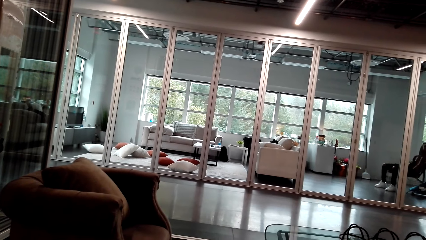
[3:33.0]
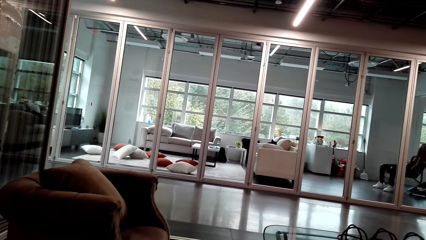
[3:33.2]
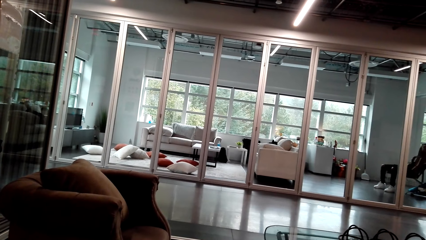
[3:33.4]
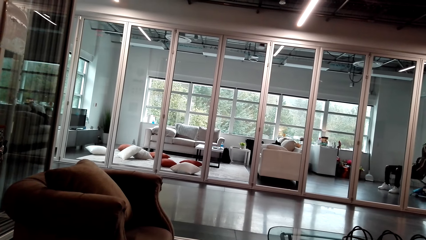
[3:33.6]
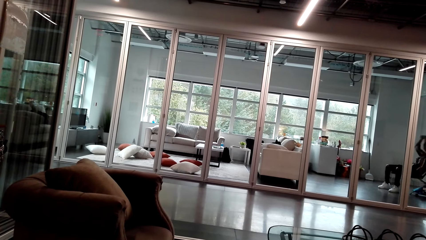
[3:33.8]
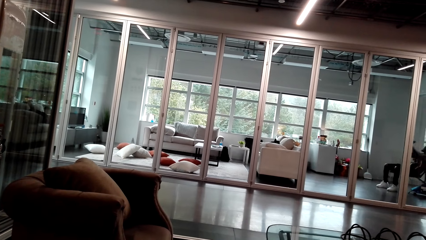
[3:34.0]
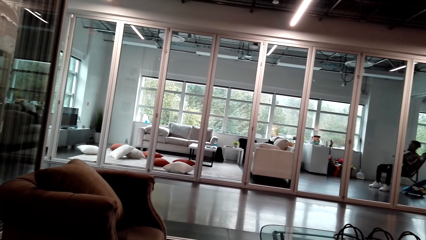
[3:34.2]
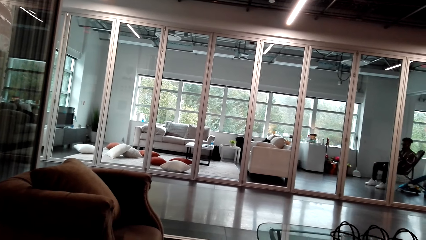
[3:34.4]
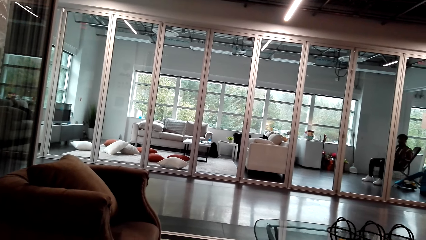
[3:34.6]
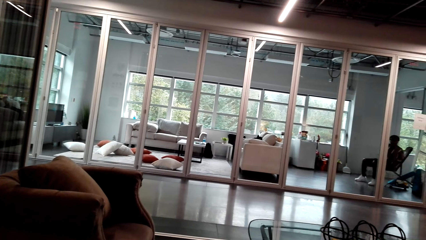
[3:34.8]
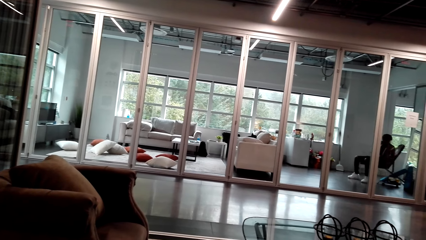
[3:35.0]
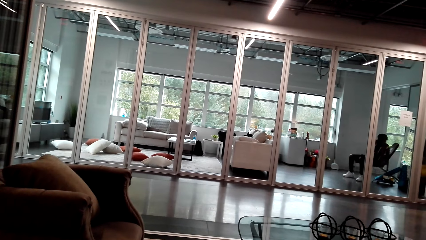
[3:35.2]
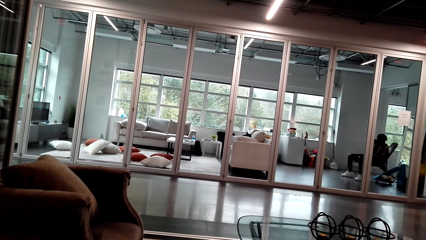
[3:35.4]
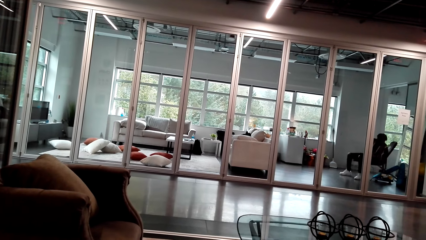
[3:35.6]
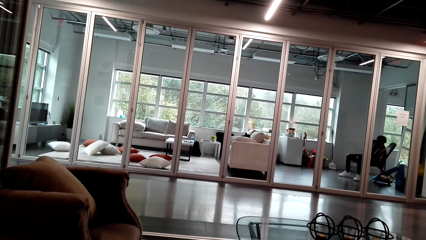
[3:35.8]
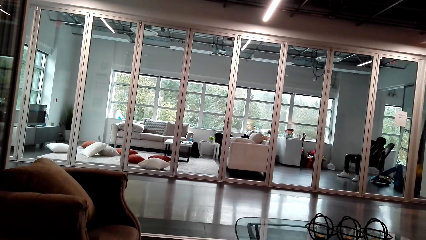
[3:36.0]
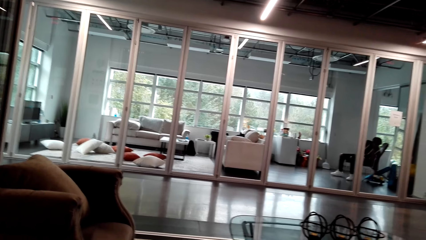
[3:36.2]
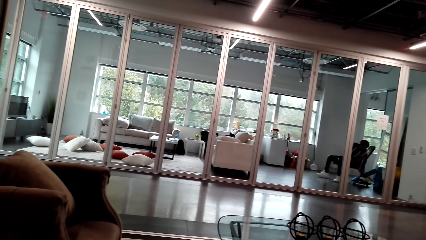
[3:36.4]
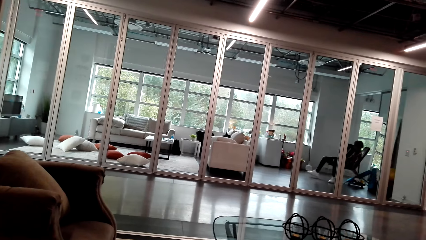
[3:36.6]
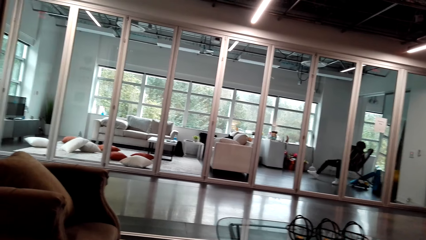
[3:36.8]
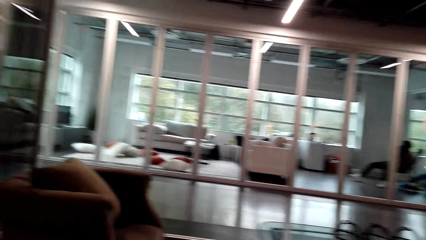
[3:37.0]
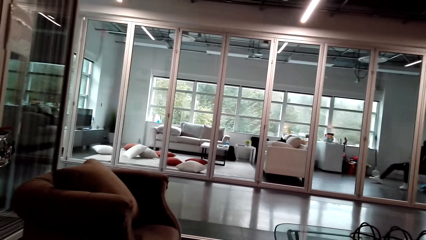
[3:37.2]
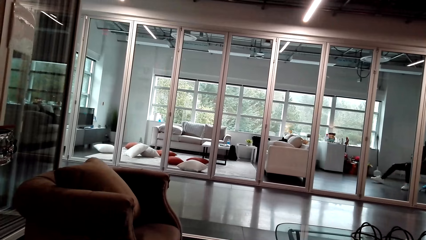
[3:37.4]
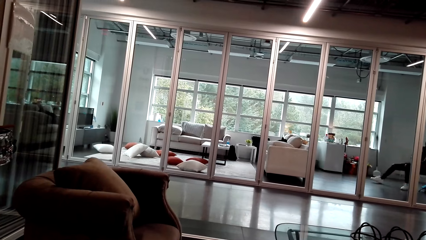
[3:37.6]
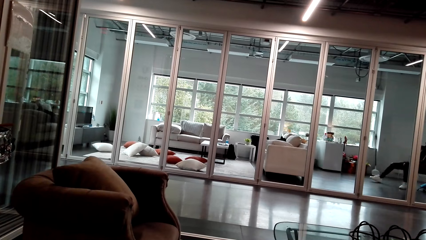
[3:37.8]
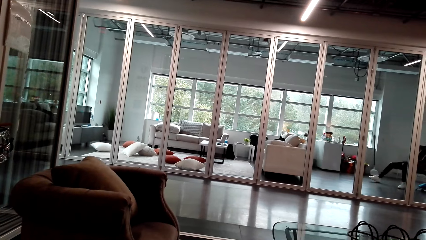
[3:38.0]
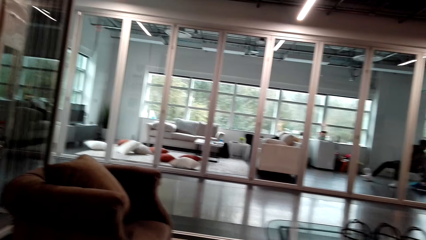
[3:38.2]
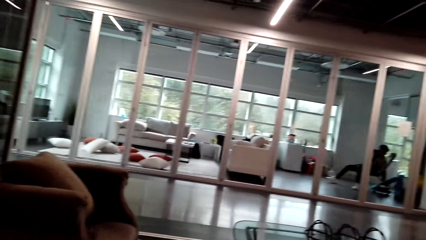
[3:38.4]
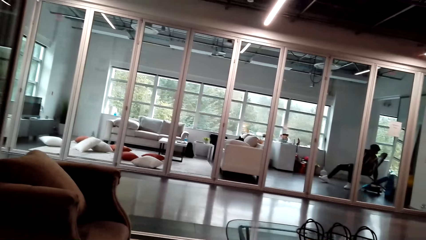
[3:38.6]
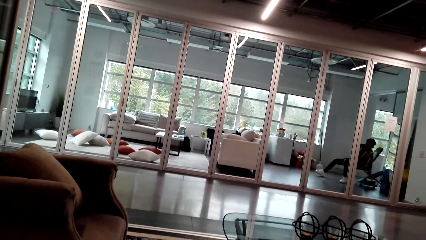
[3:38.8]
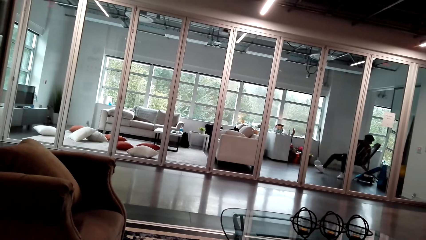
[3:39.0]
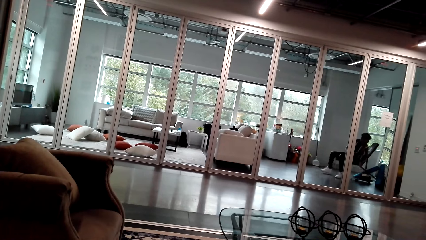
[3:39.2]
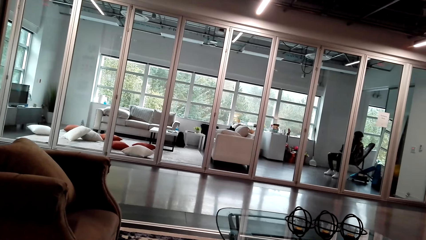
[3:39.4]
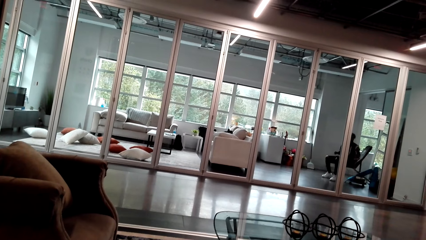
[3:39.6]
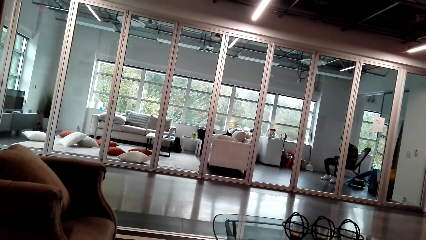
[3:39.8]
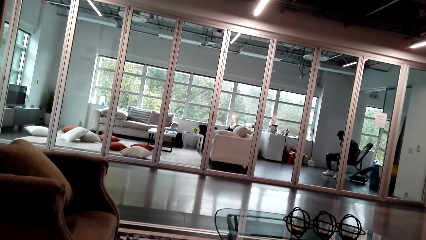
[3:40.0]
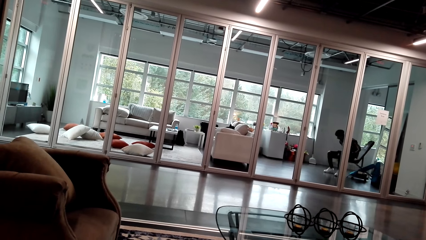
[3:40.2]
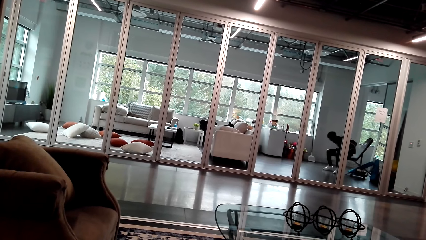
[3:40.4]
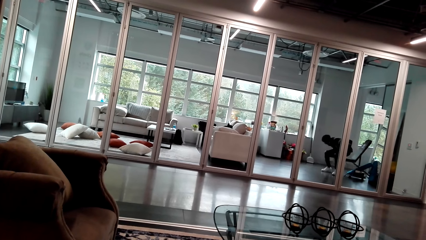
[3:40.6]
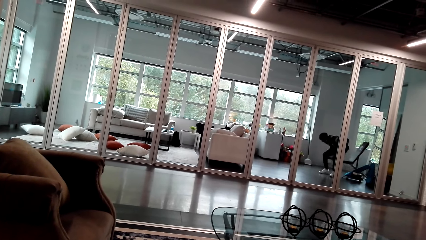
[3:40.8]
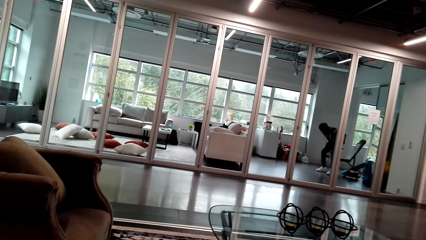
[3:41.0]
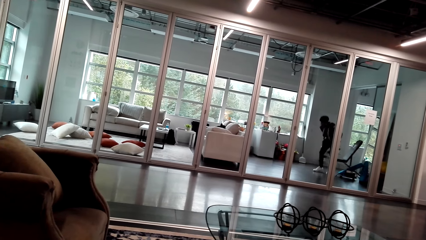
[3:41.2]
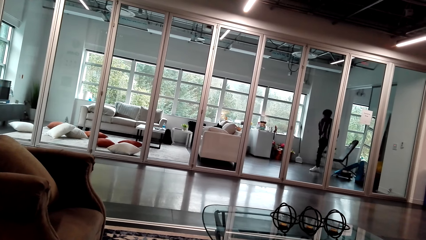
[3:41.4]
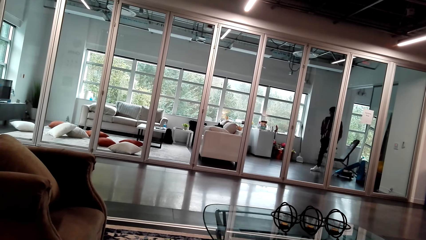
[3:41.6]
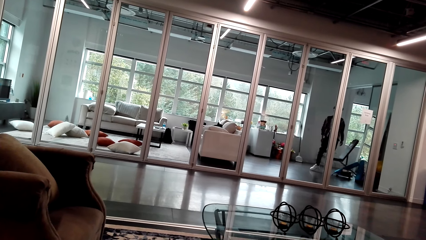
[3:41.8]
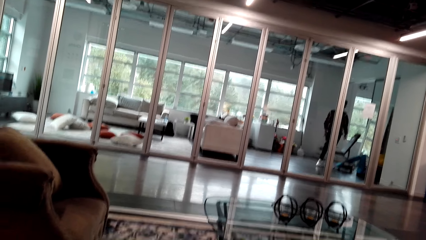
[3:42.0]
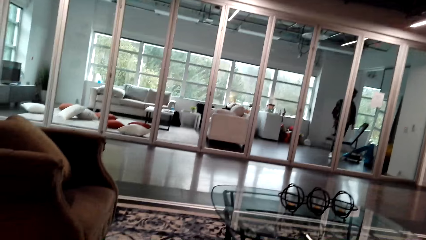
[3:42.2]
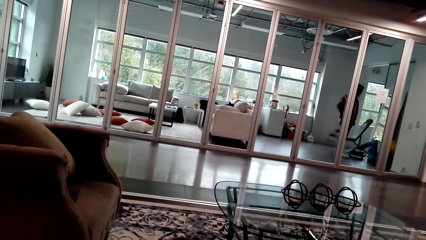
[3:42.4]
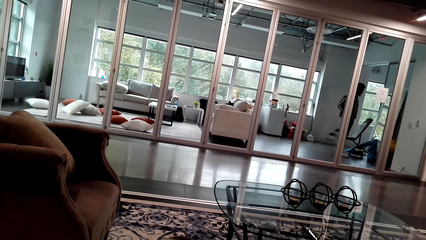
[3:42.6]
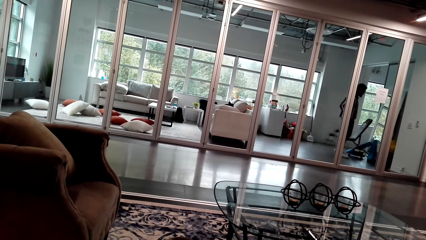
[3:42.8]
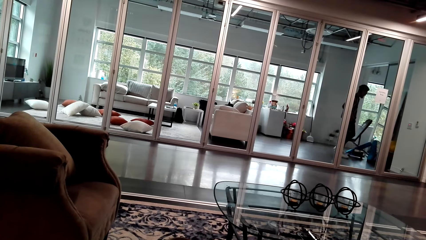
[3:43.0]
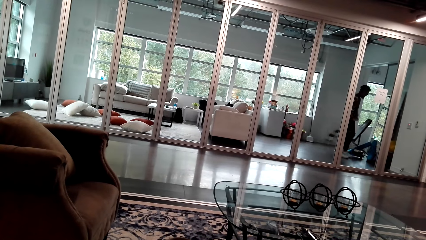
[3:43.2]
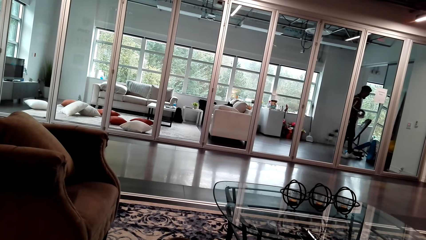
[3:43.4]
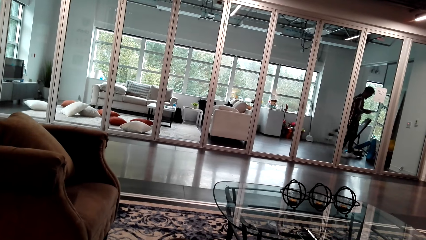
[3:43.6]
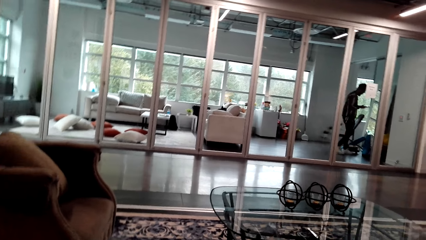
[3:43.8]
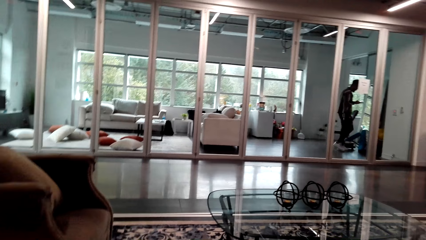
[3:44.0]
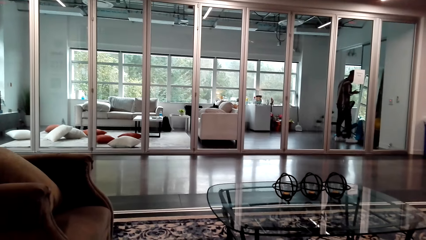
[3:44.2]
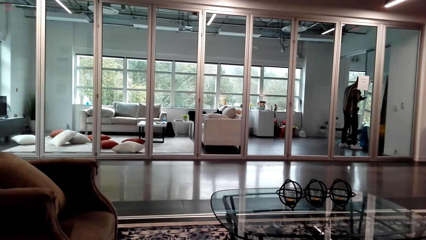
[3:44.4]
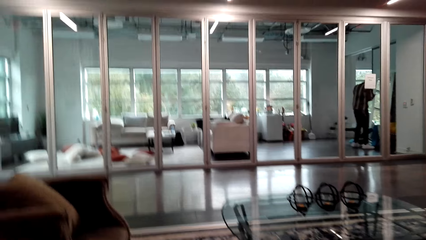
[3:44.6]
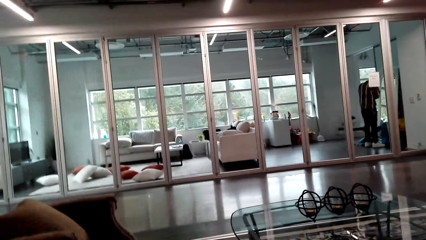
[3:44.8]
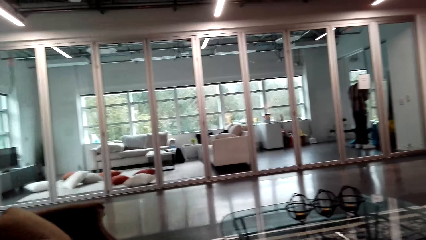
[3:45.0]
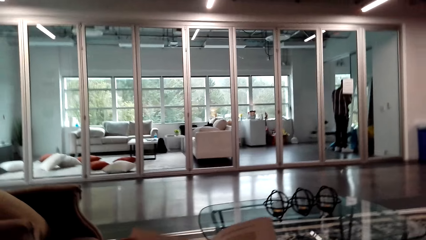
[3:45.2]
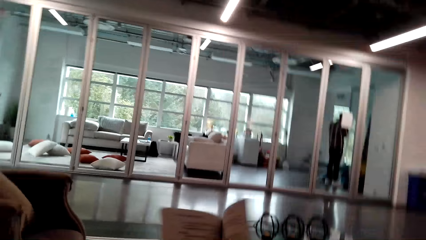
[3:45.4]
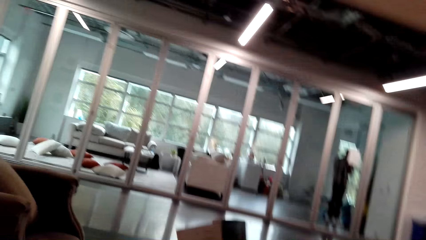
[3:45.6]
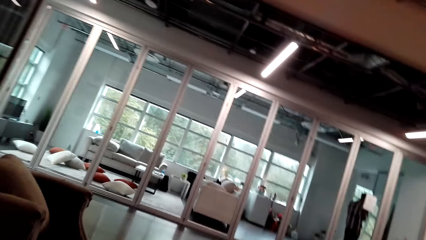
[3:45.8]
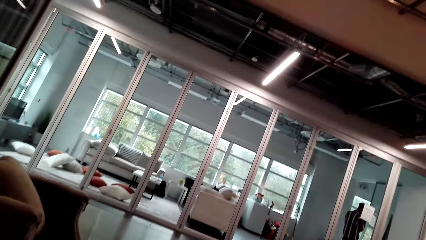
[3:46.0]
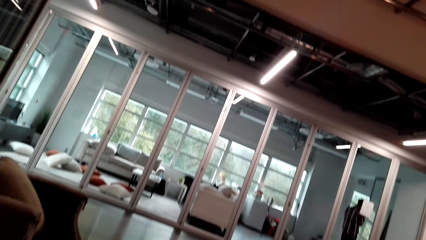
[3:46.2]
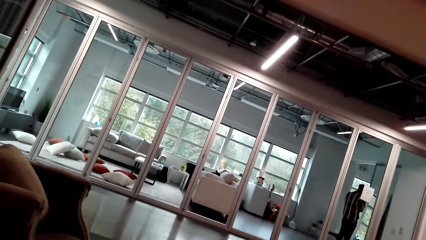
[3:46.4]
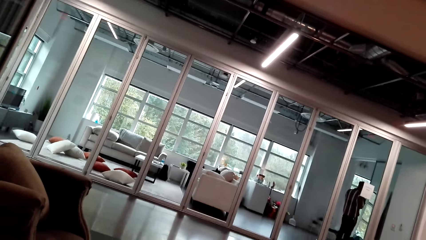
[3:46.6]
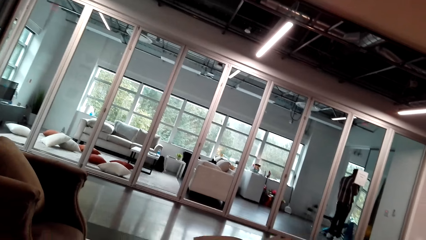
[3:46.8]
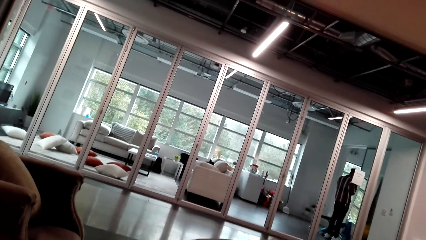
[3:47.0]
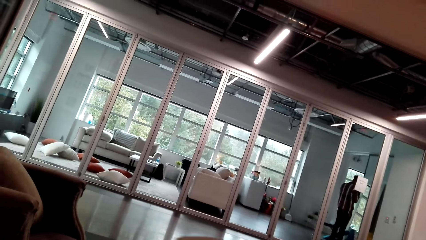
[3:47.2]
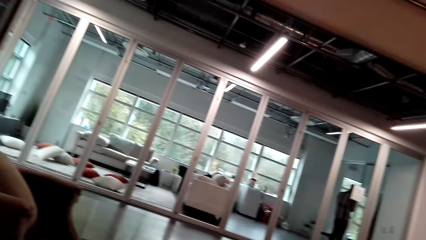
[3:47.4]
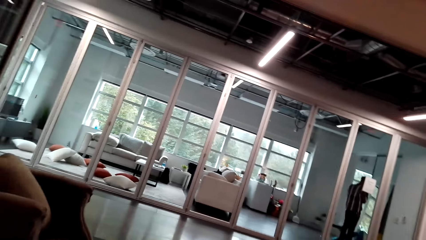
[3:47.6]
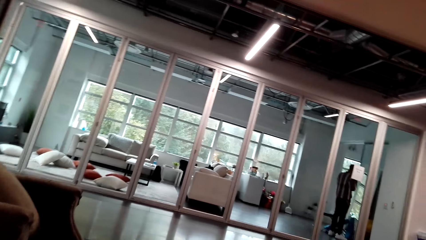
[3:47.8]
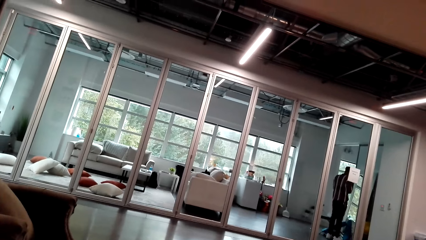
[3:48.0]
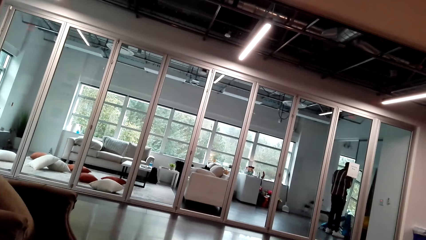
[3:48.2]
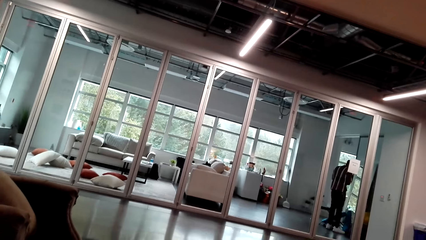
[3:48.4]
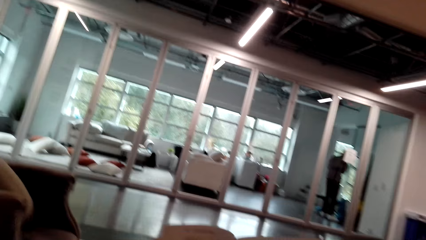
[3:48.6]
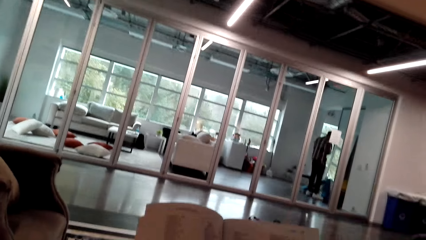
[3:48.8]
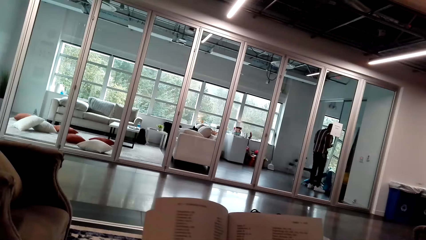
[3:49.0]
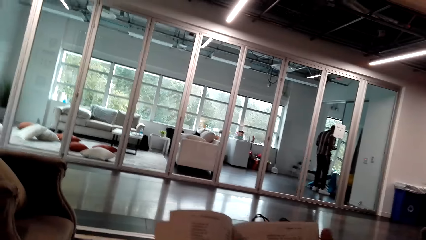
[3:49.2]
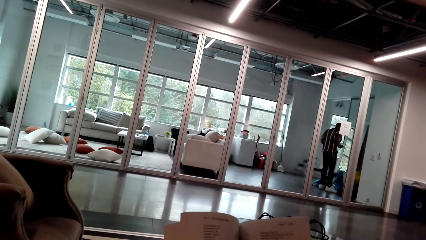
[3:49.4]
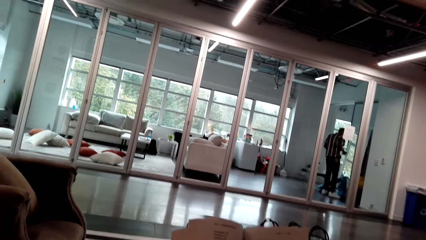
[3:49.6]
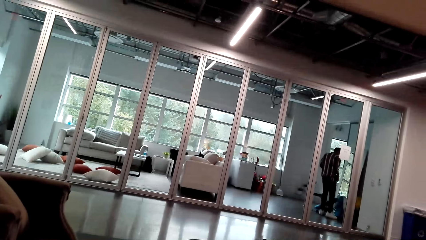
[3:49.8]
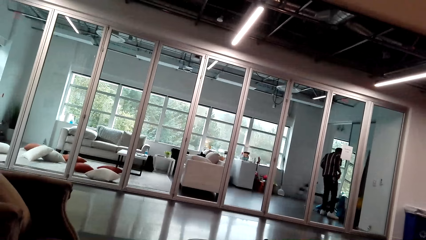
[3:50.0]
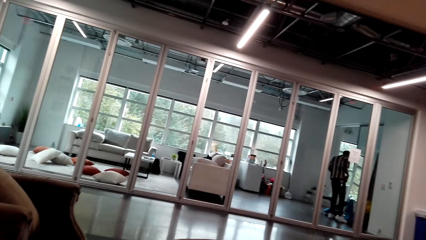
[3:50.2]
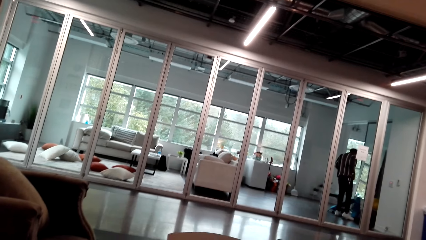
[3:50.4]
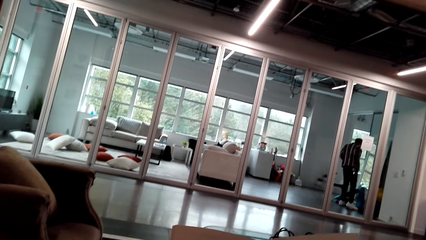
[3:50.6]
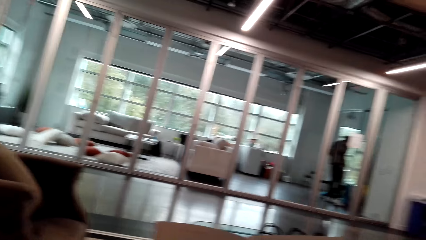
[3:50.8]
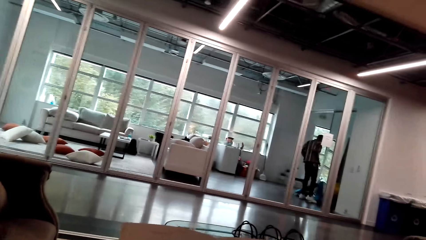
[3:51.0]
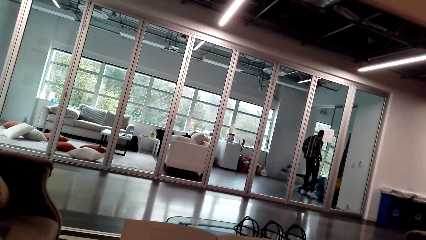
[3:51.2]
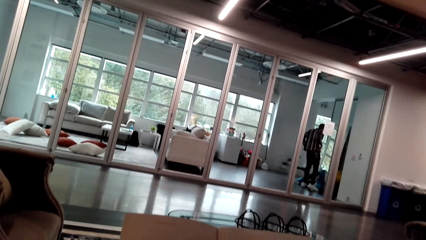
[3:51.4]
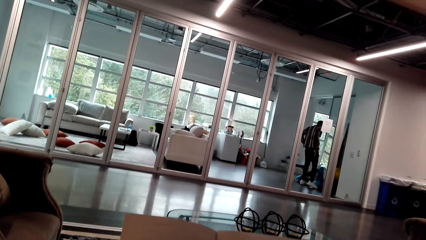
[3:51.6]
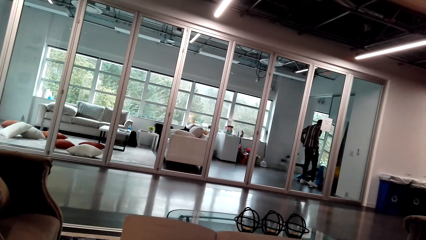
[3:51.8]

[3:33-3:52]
A person puts the dumbbells on the floor. The person walks around the room. The camera wearer flips a page. They flip a page. They read the book.
